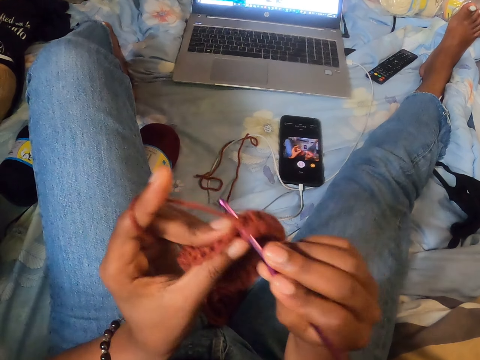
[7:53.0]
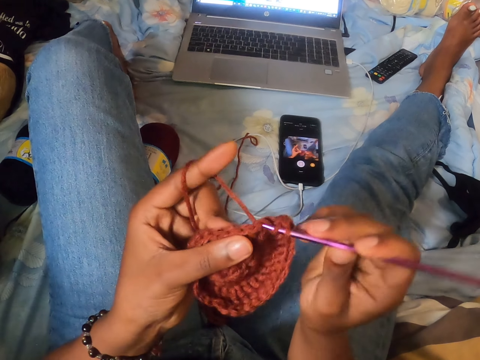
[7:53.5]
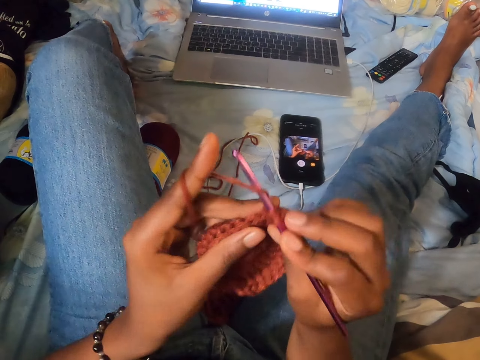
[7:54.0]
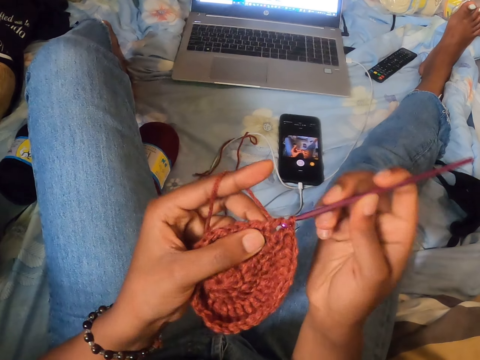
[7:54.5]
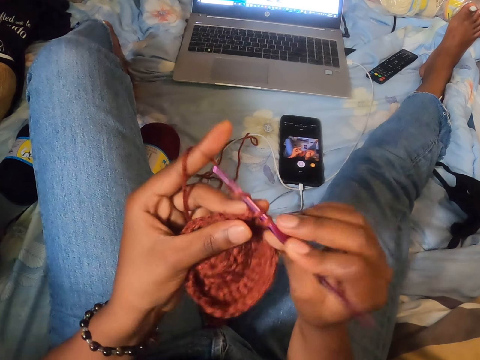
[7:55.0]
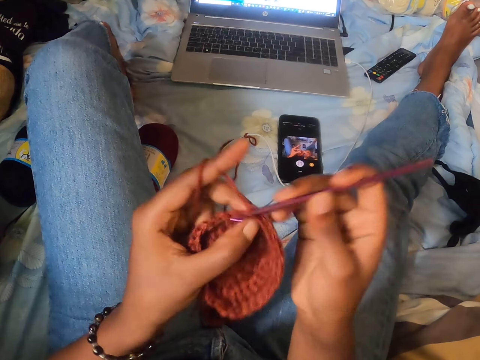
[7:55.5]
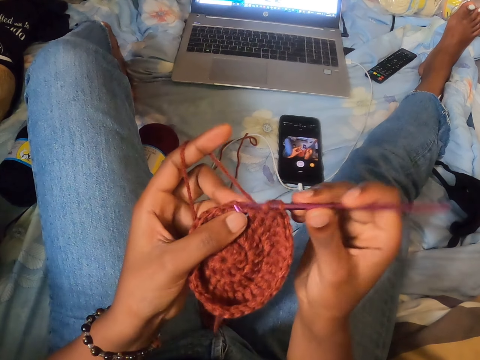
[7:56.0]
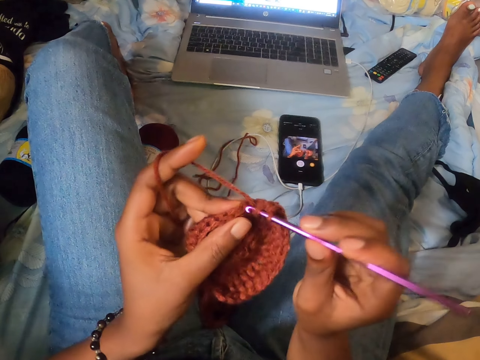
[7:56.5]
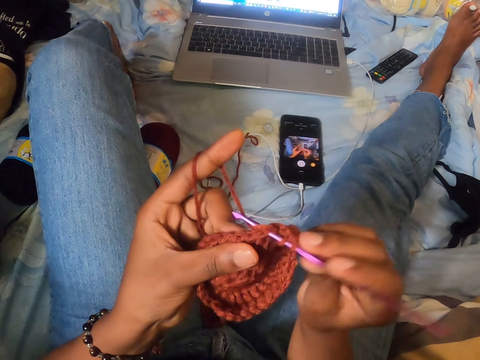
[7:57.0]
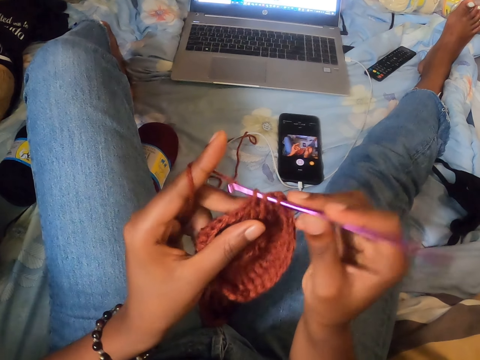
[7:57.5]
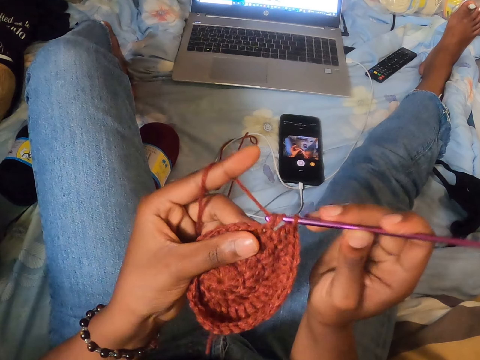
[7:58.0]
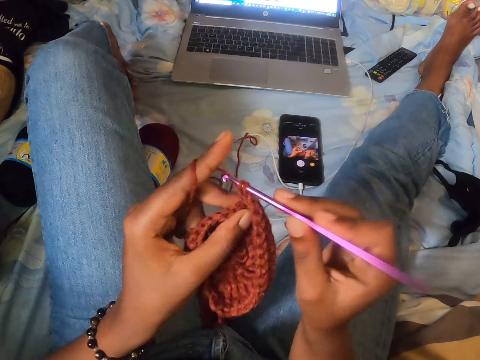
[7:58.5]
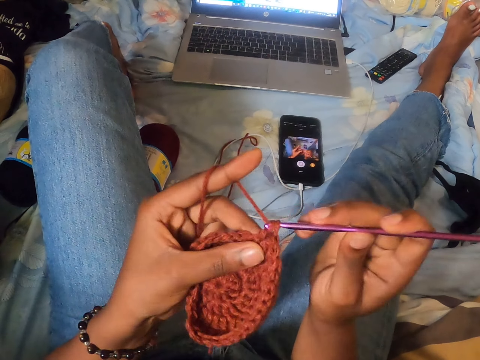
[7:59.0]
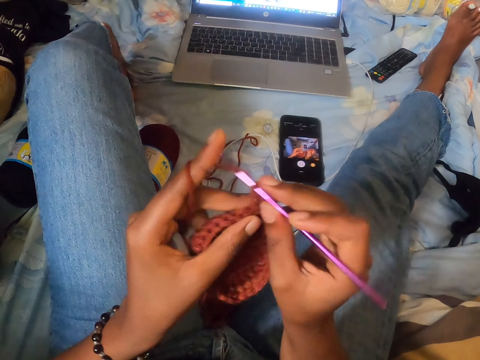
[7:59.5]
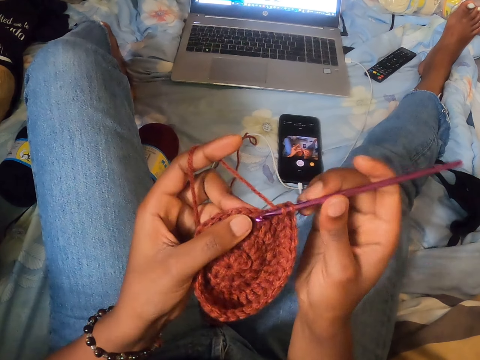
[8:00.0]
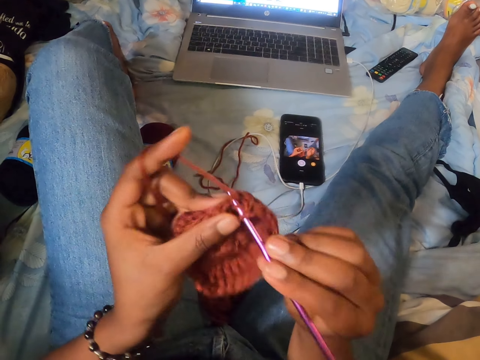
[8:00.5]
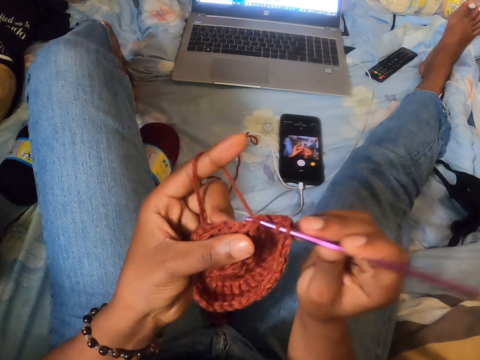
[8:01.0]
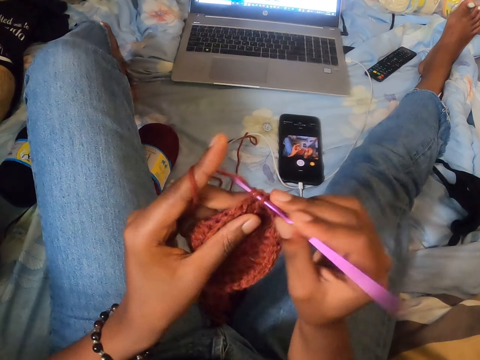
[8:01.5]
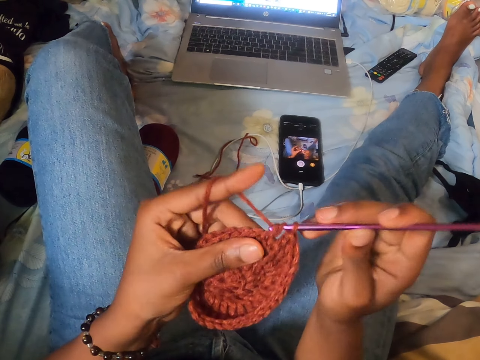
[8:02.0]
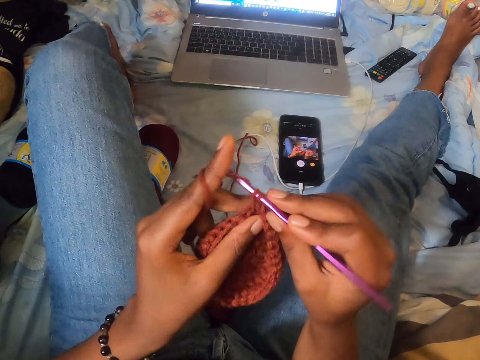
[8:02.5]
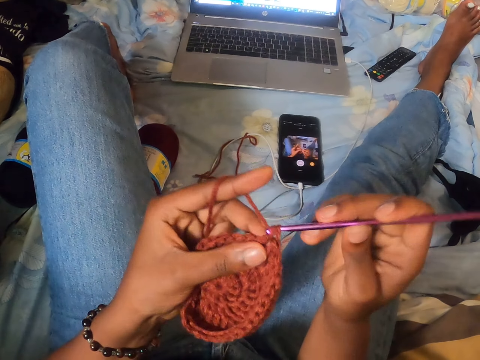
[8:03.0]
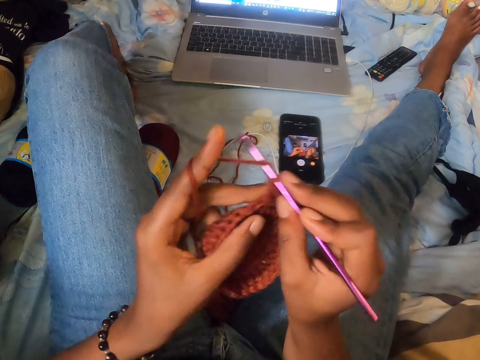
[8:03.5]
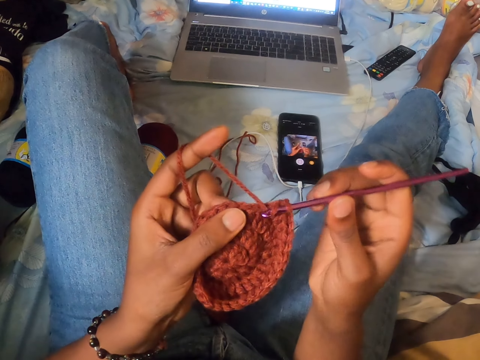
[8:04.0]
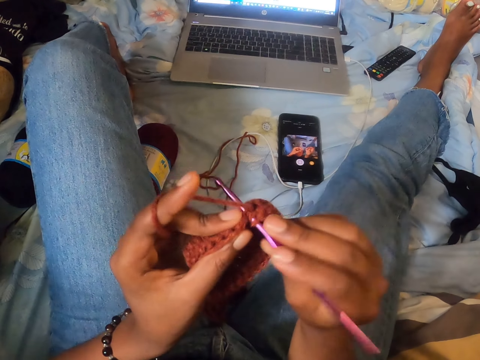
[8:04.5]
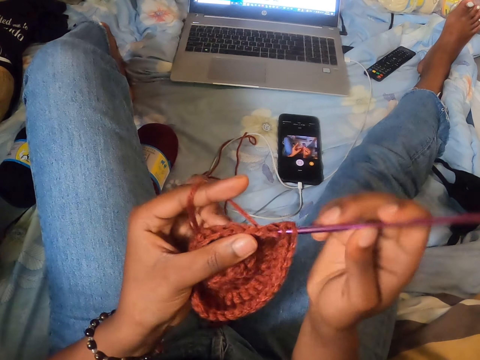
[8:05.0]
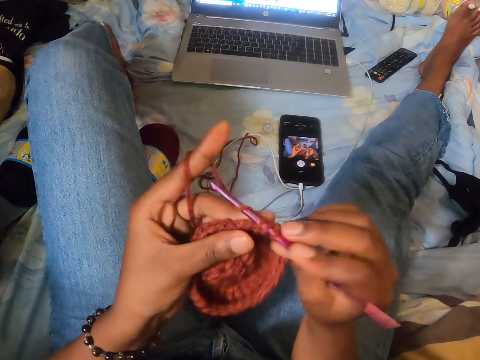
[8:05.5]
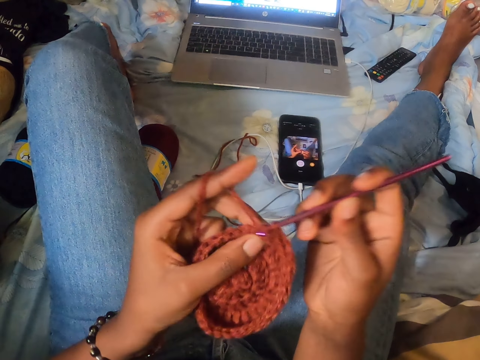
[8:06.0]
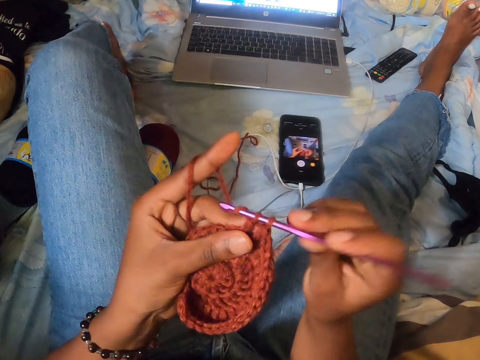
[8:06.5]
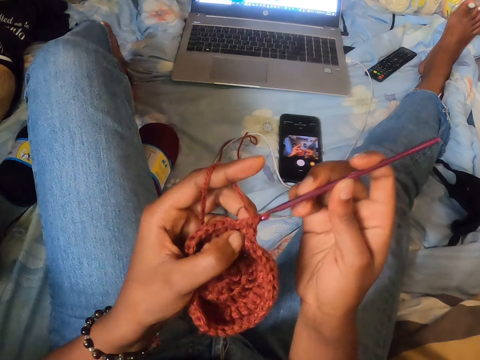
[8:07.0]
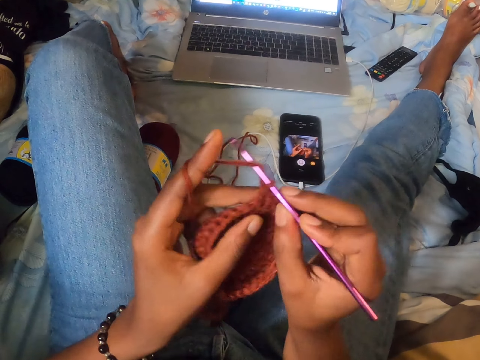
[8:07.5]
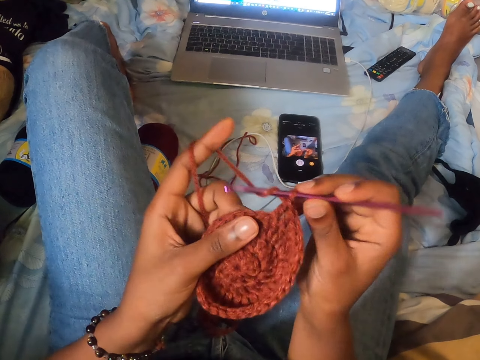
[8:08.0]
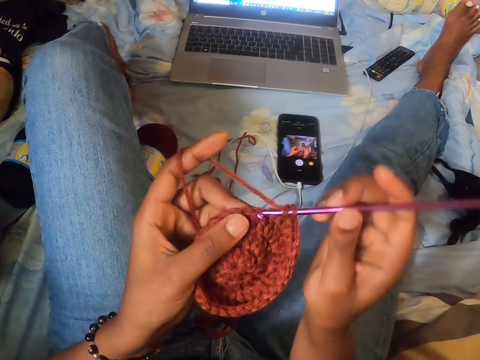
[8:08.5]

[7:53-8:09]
The camera wearer crochets a yarn with a crochet hook. They crochet the yarn with the crochet hook repeatedly.

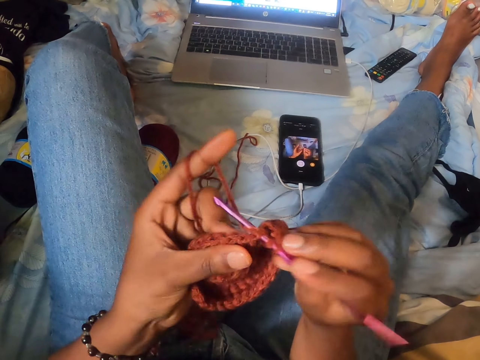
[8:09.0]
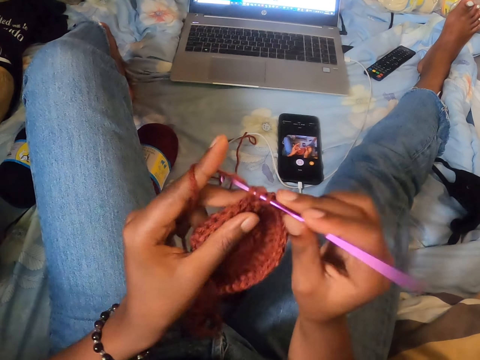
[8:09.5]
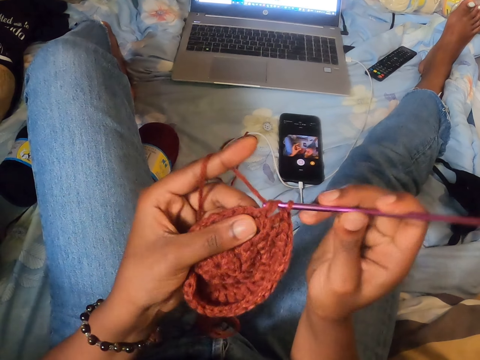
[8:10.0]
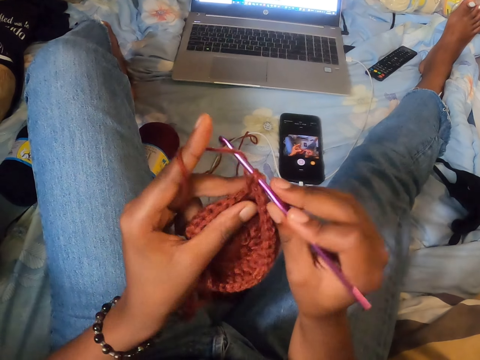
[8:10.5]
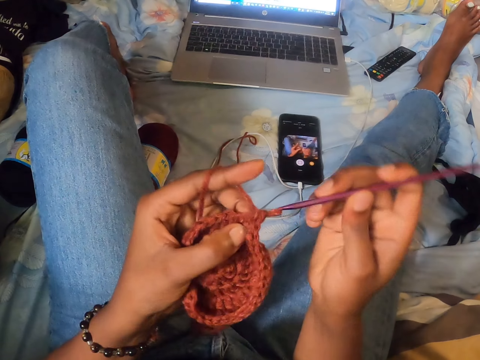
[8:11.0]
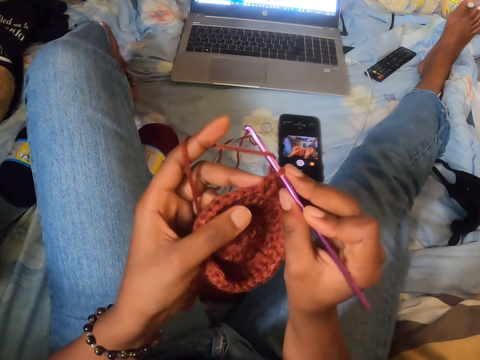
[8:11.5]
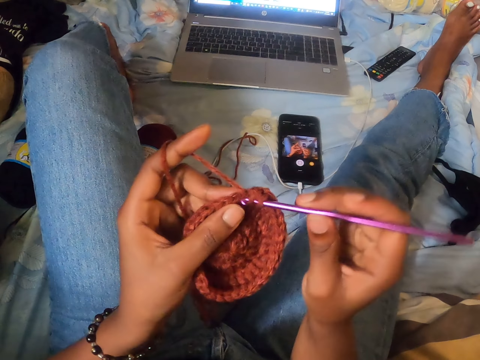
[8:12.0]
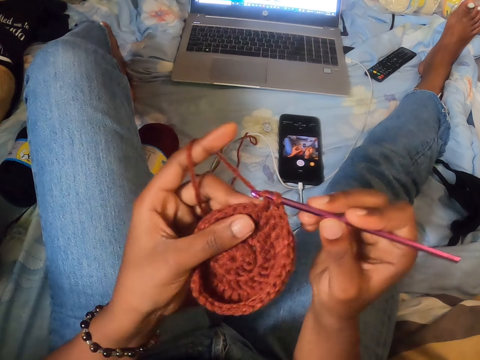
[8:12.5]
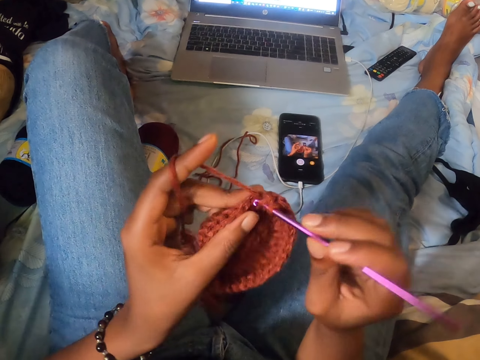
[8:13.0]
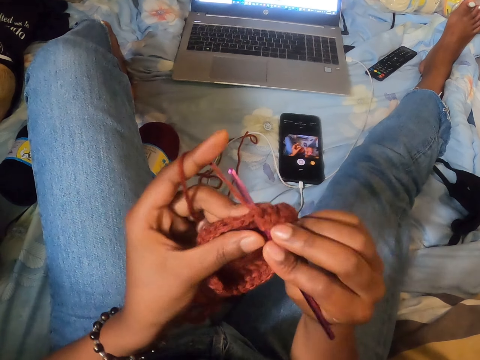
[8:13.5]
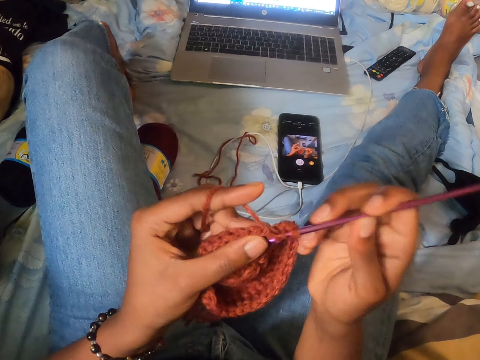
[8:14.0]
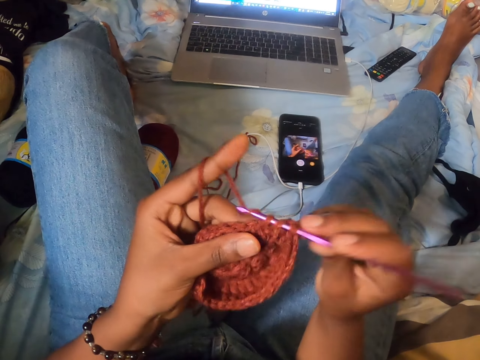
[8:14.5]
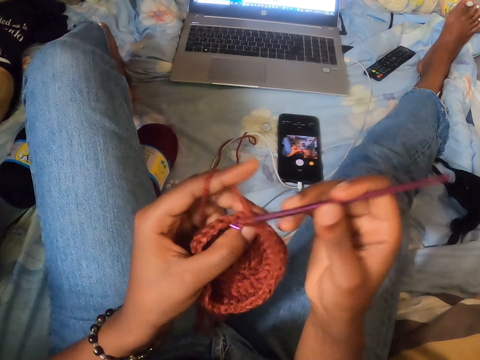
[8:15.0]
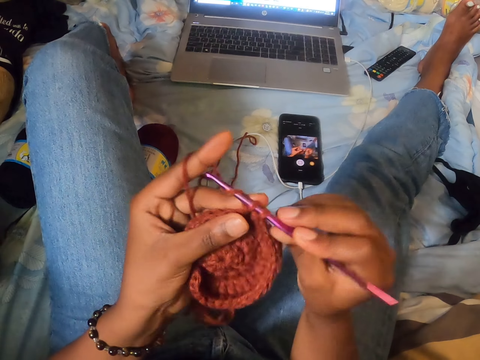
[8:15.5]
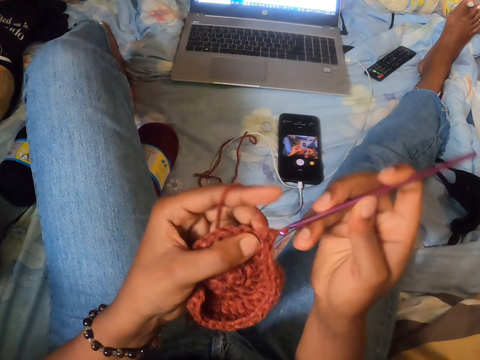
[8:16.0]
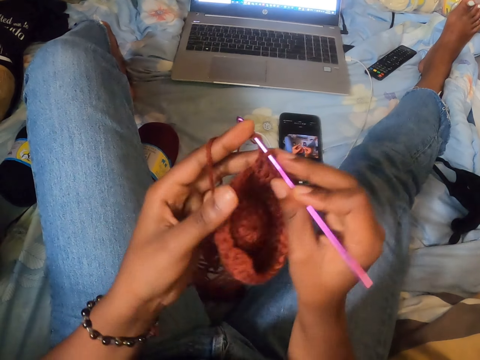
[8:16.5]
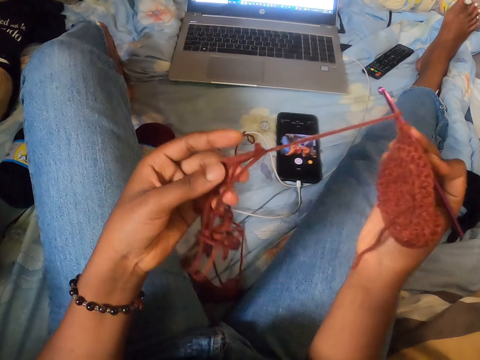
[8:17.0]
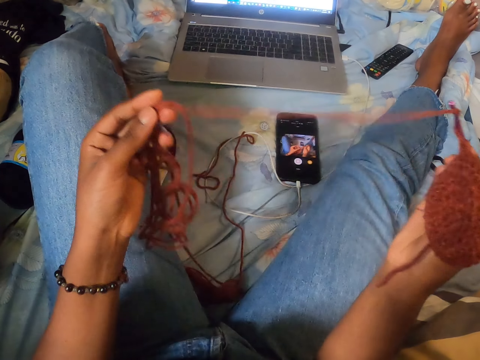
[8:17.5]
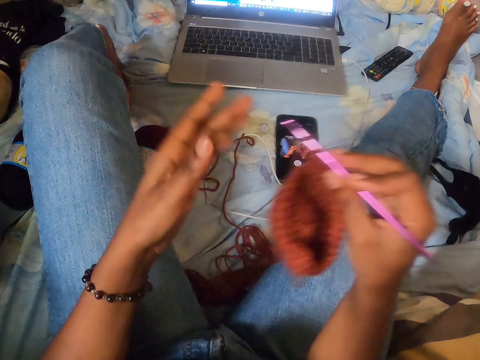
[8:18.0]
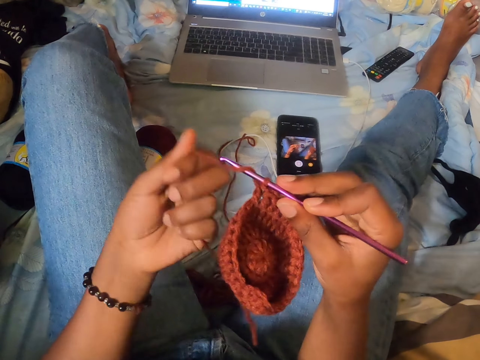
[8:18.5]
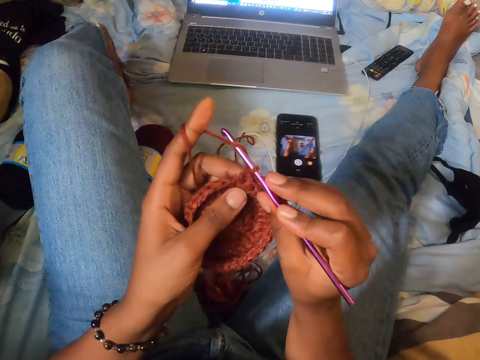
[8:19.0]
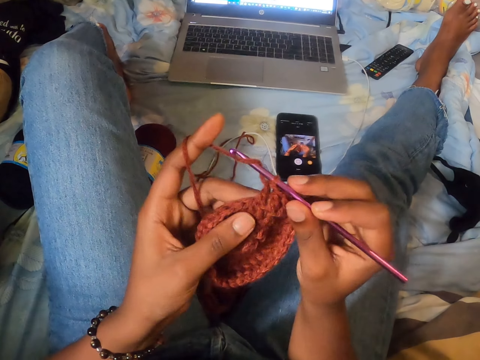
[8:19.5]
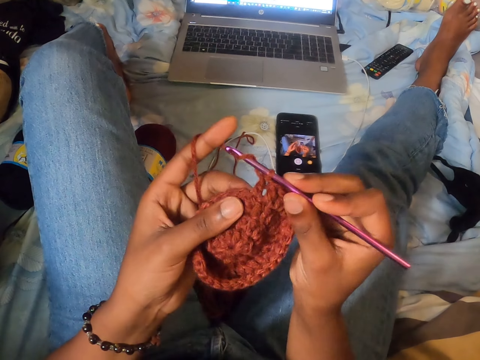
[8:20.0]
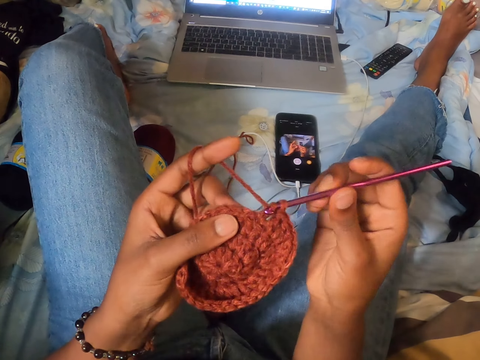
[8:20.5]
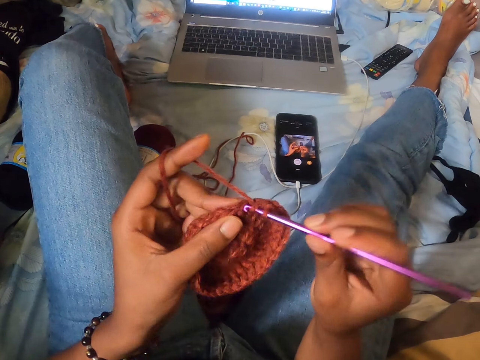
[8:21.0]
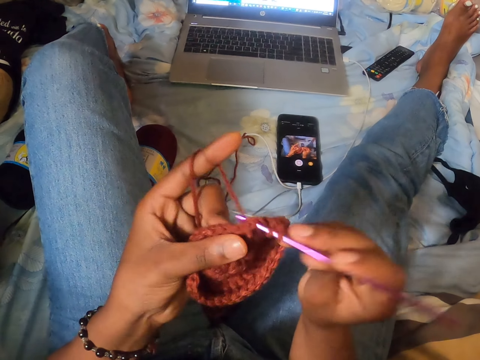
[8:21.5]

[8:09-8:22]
The camera wearer crochets a yarn with a crochet hook. She crochets the yarn with the crochet hook repeatedly. She straightens the yarn with her left hand. She drops the yarn. She swirls the yarn on her left index finger. She crochets the yarn with the crochet hook in her right hand.
